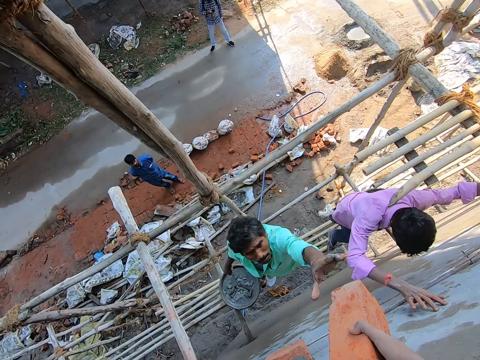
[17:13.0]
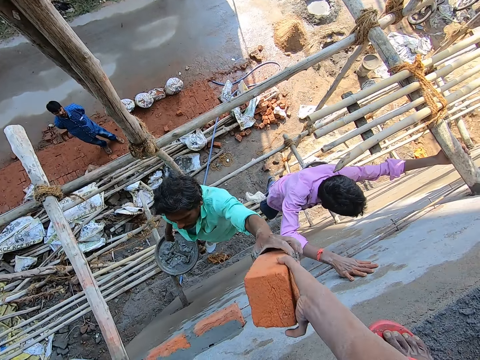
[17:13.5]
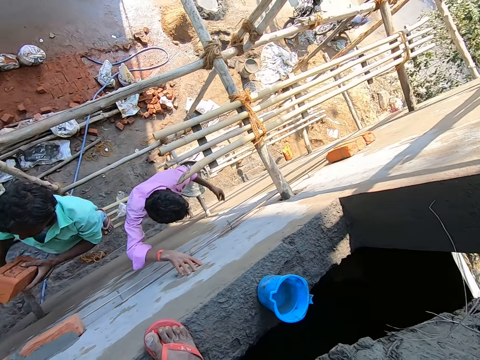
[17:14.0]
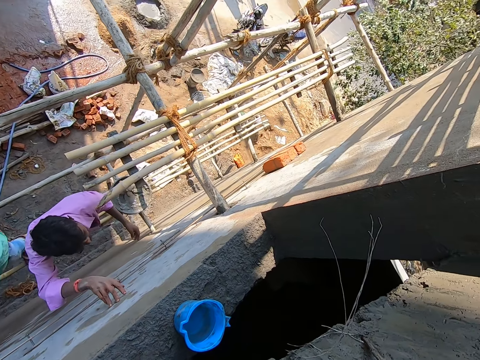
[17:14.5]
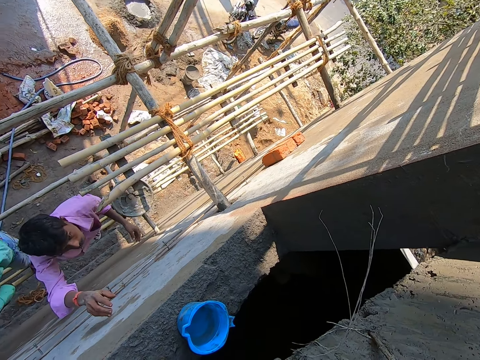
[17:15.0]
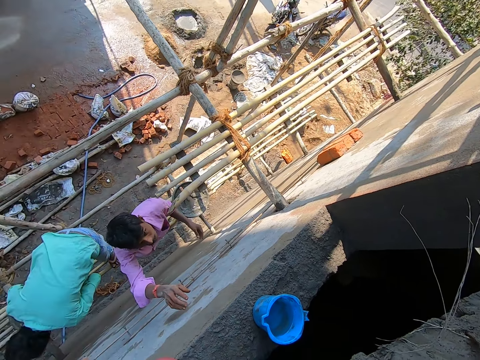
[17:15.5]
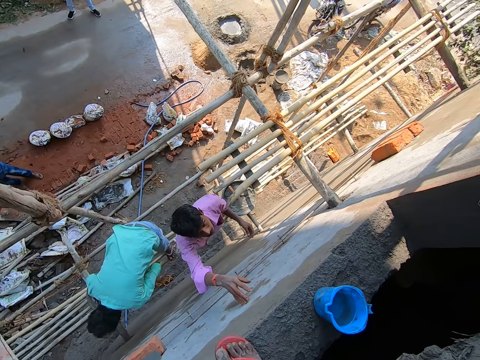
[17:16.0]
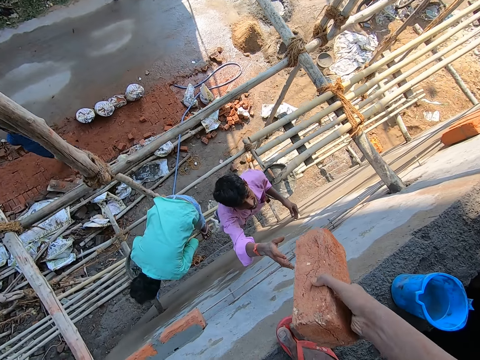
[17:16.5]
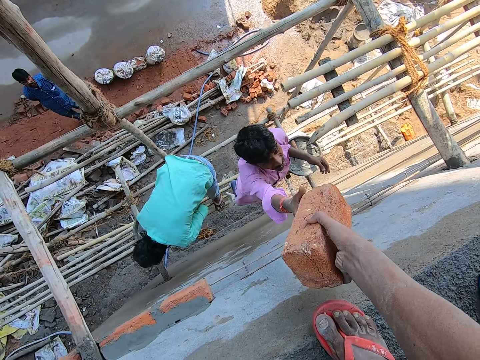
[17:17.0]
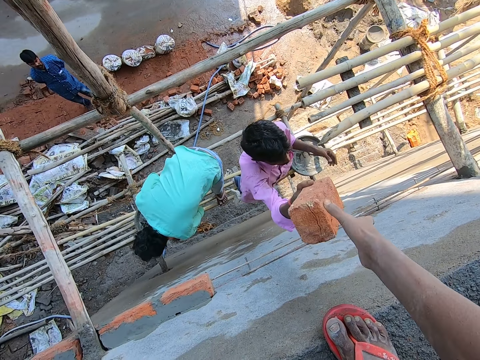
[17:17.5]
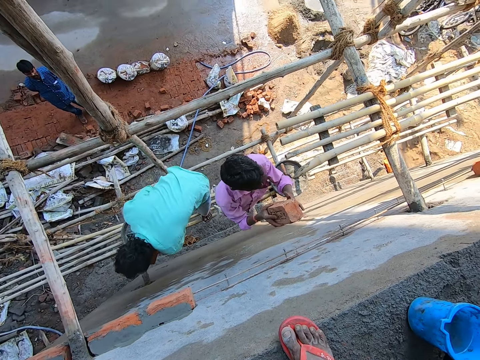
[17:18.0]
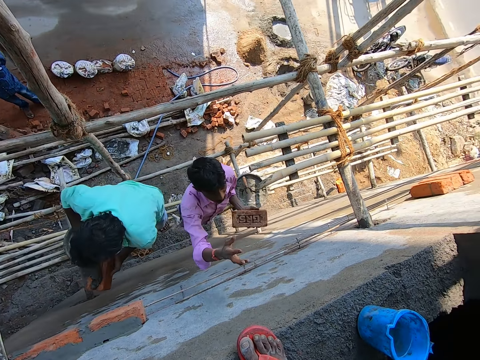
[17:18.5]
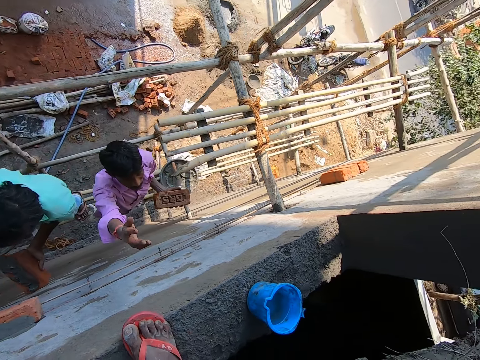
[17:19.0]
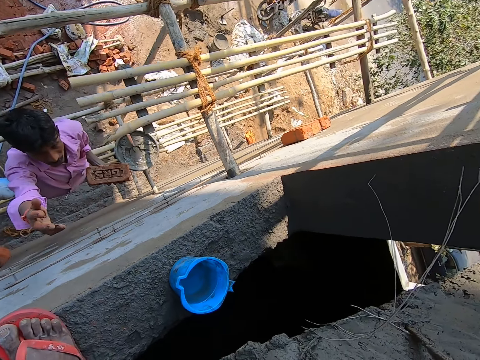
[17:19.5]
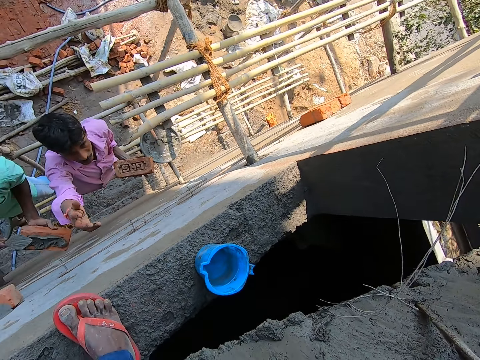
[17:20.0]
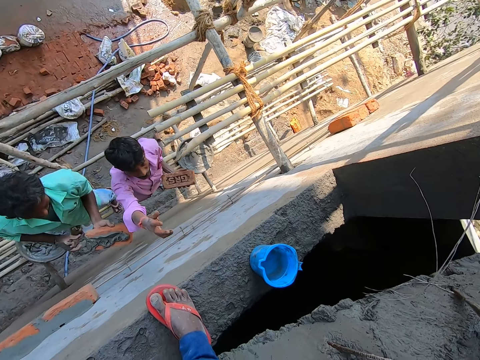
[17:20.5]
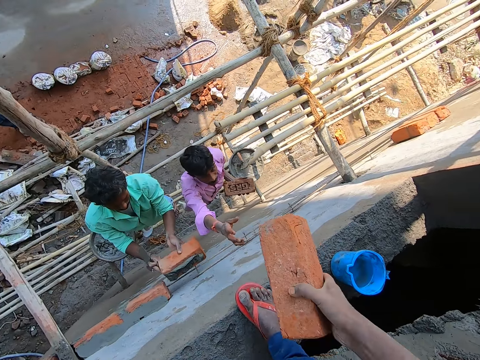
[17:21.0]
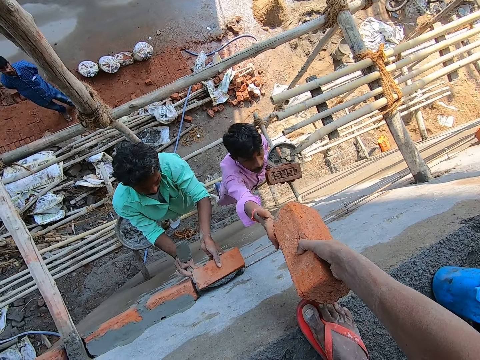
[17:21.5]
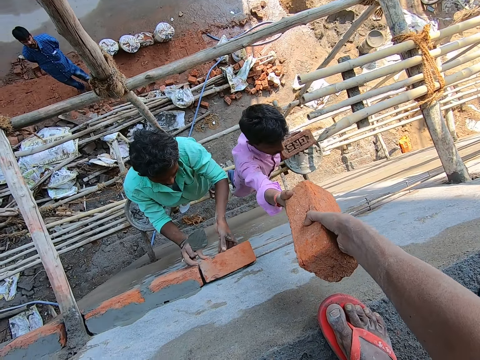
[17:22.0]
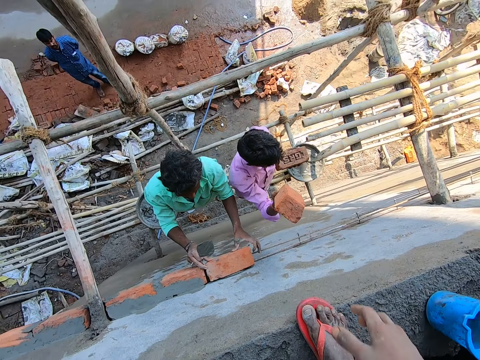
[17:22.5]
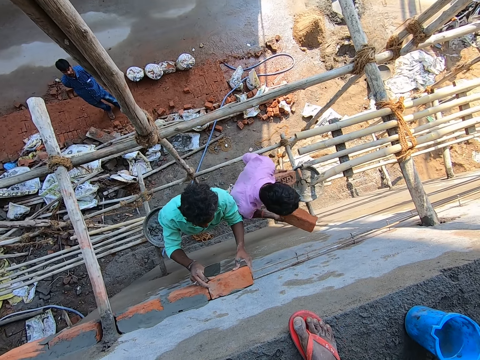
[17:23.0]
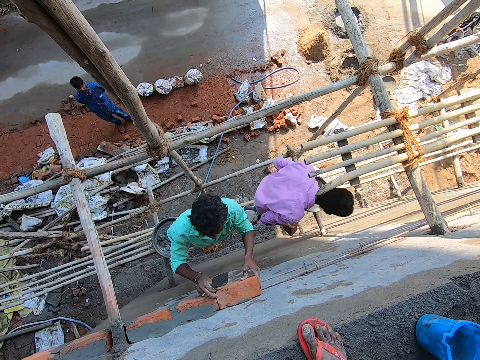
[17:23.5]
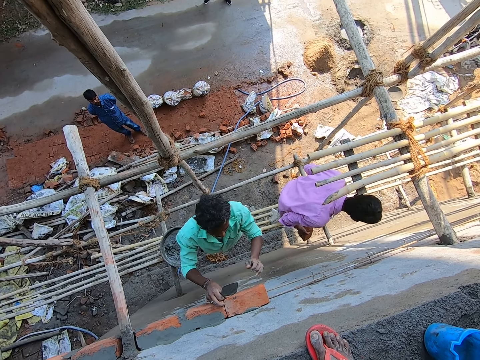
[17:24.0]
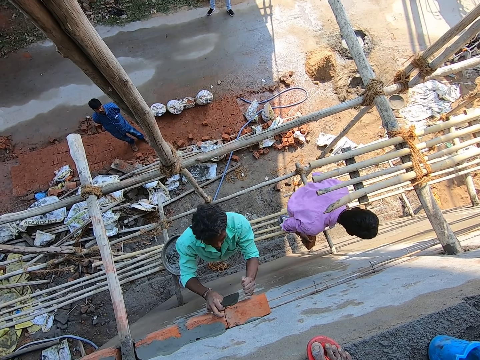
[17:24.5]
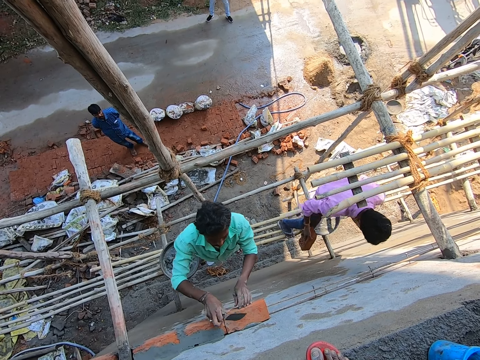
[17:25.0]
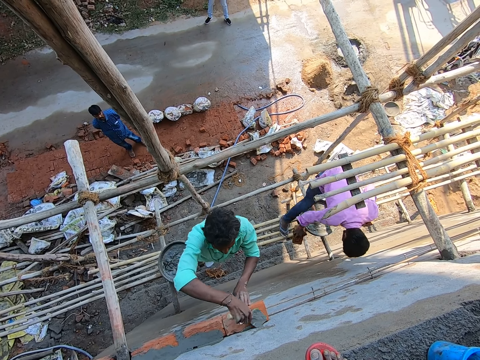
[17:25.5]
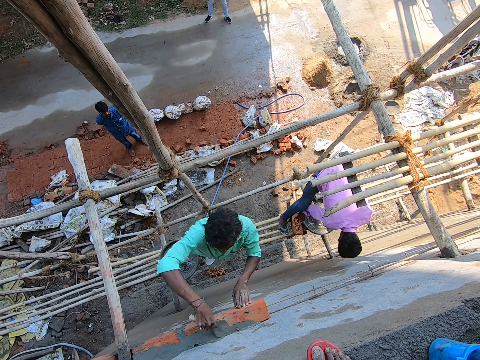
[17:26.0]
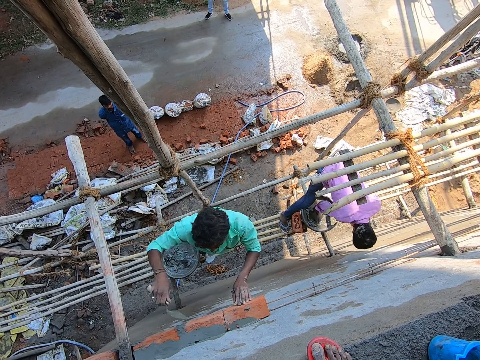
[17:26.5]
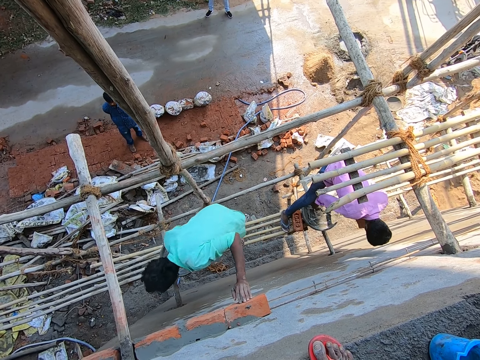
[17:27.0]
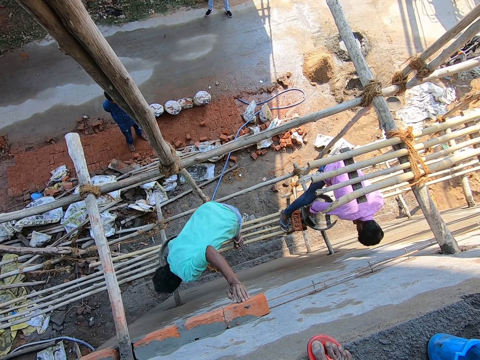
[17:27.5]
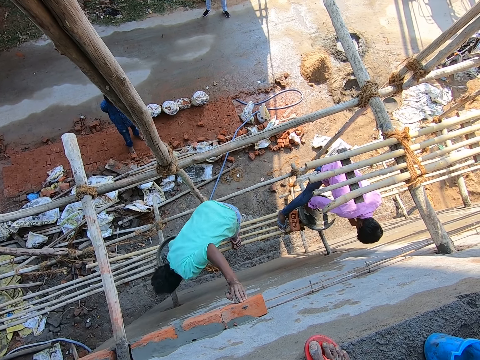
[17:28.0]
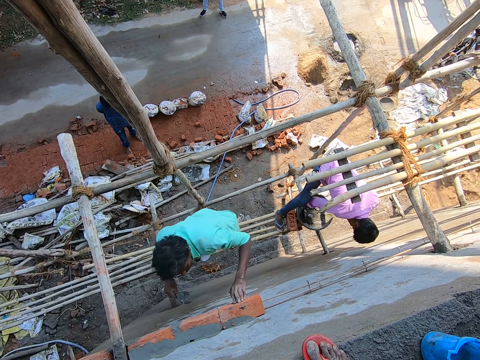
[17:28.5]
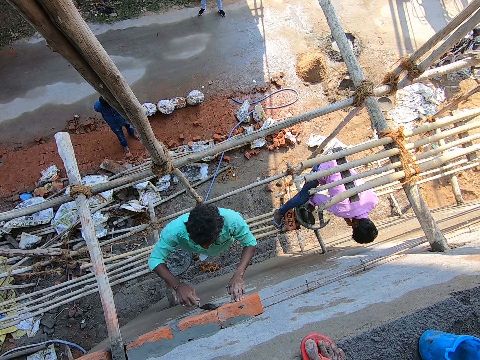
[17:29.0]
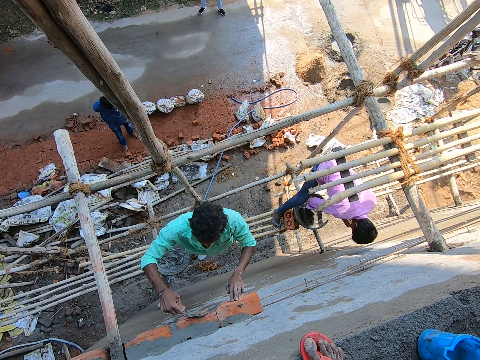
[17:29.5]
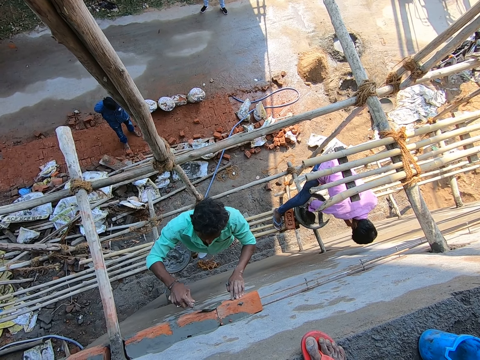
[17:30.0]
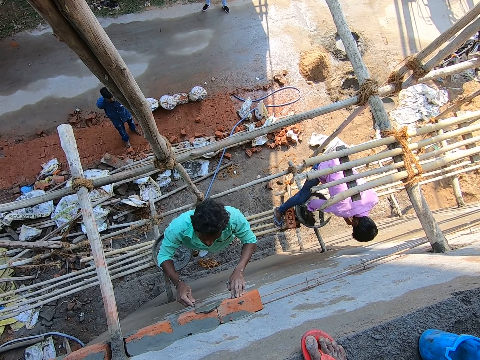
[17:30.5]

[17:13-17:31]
The camera wearer passes a brick to a man with his right hand. The man takes the brick with the left hand. The camera wearer passes a brick to another man with his right hand. The other man takes the brick with the right hand. The first man applies concrete on the brick. The other man moves the brick to the left hand. The other man takes the brick with the right hand. The first man sticks the brick on the wall. The other man drops the brick on the construction stand and scoops concrete using a trowel.

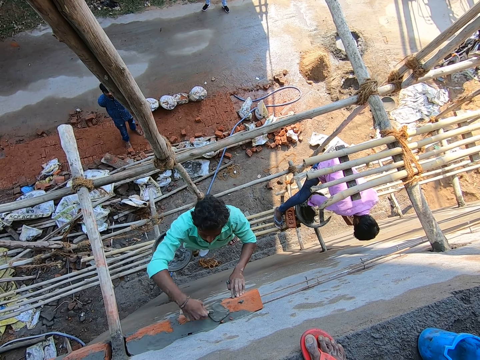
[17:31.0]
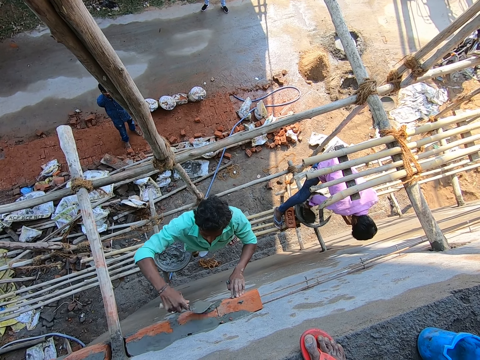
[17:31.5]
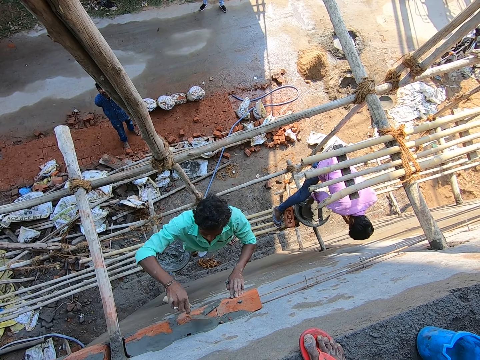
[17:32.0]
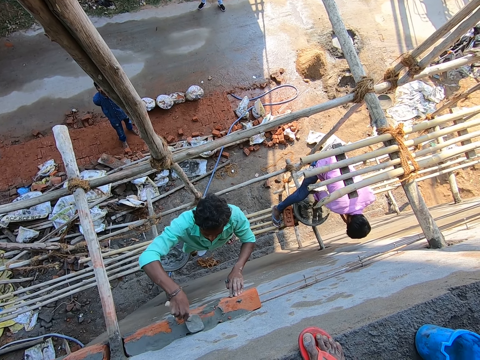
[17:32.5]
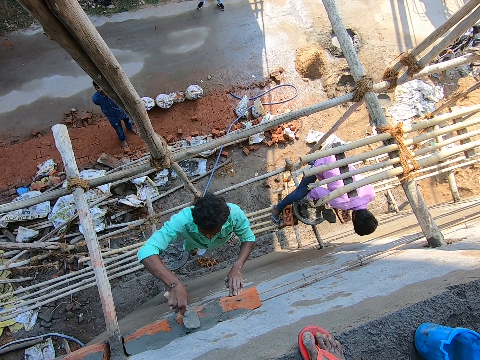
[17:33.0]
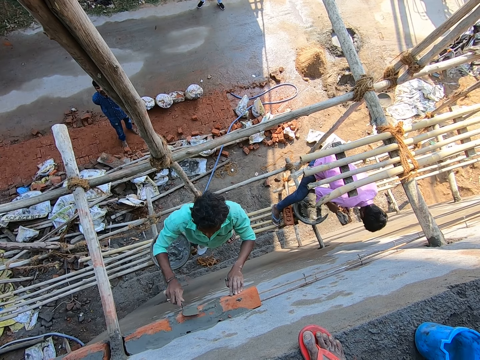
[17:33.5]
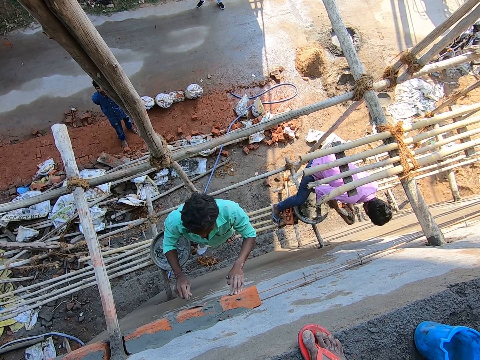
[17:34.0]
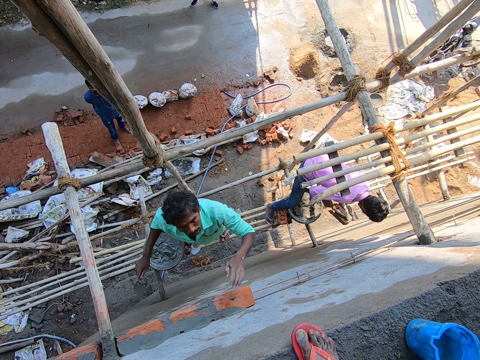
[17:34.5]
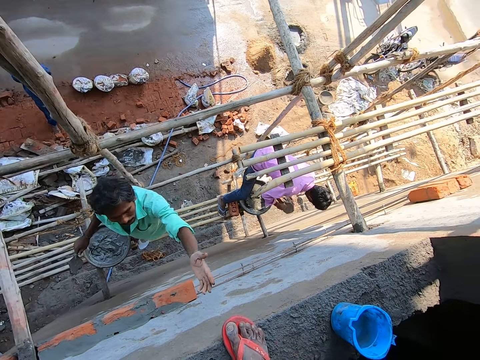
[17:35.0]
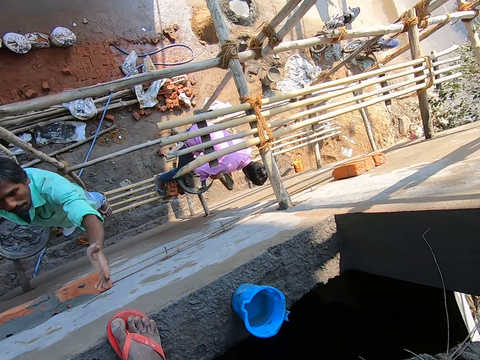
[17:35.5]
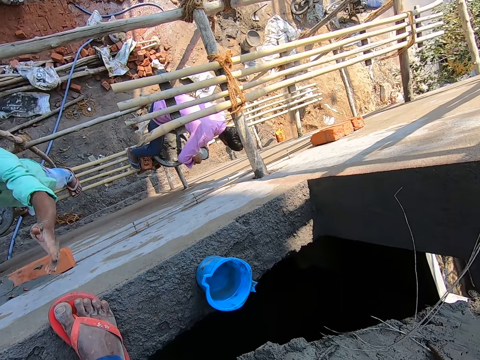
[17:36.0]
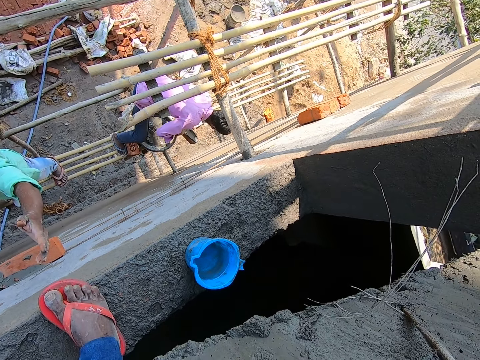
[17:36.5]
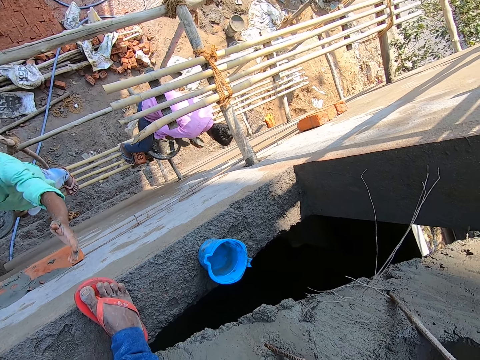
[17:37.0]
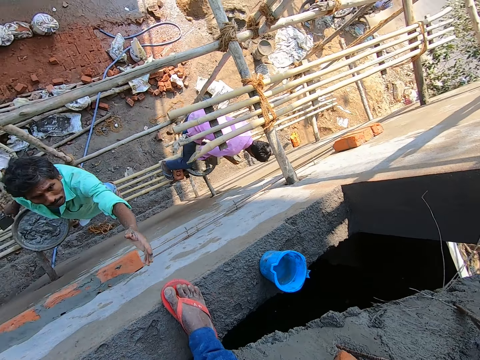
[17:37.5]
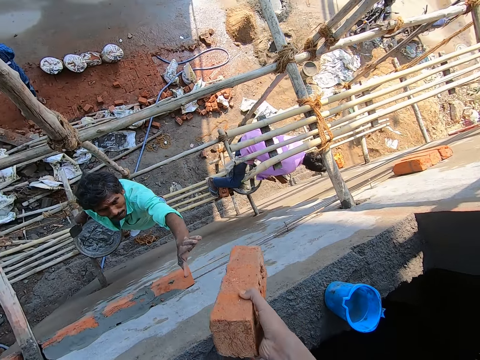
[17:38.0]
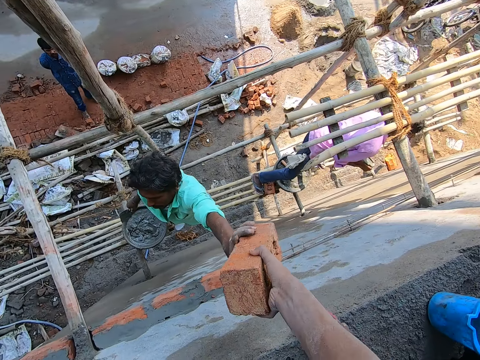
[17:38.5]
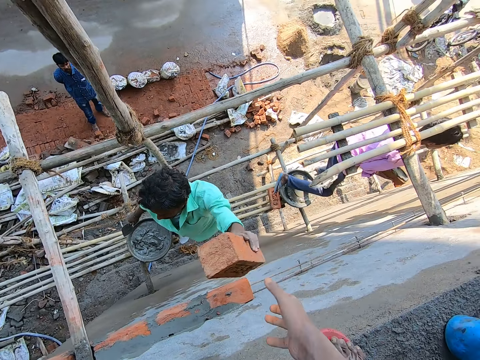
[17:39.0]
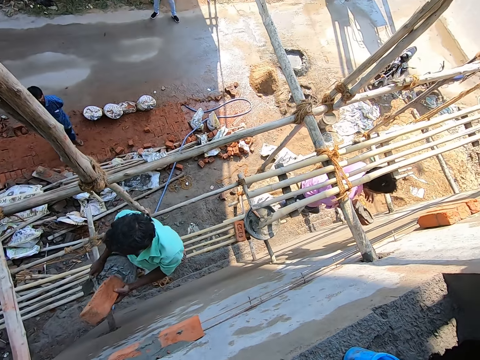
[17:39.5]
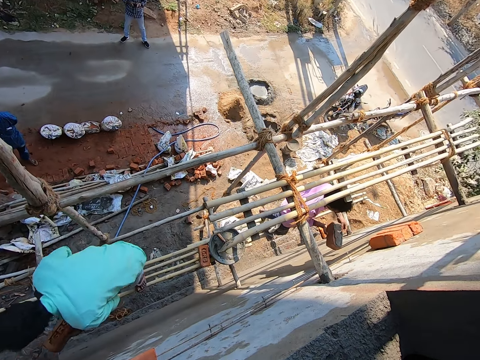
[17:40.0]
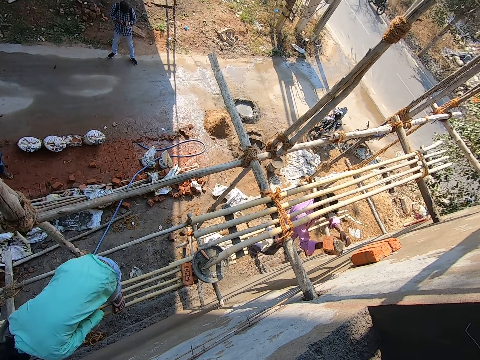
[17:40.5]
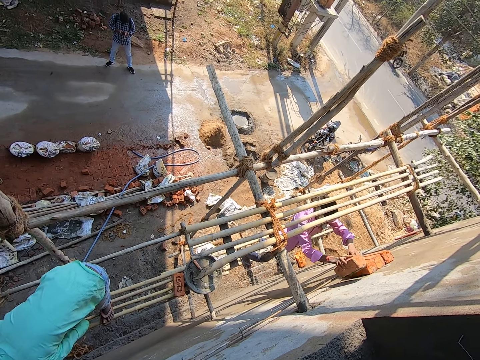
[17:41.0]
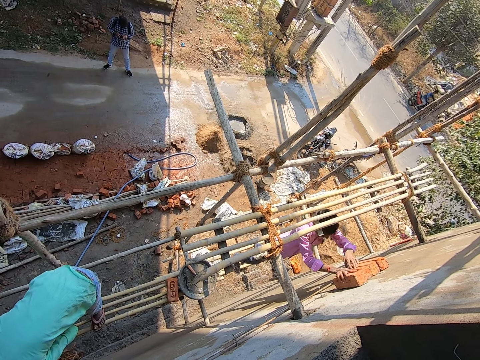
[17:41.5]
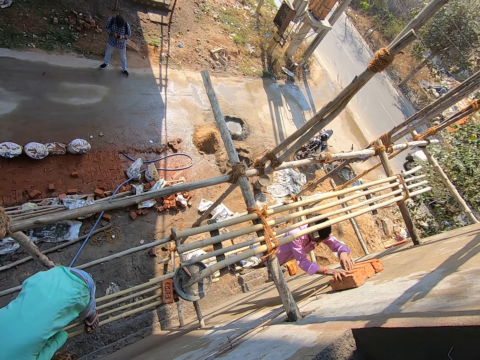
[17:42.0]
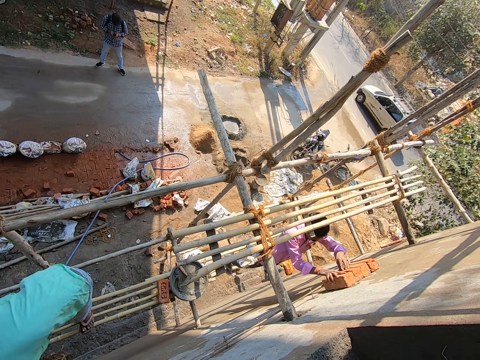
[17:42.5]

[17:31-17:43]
A man applies concrete on the brick. The camera wearer passes a brick to another man with his right hand. The other man takes the brick with the left hand. The first man sticks the brick on the wall.
